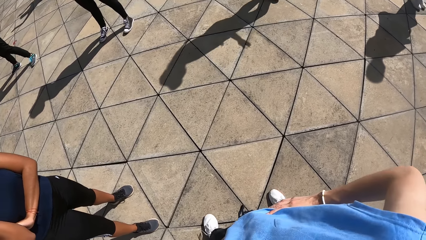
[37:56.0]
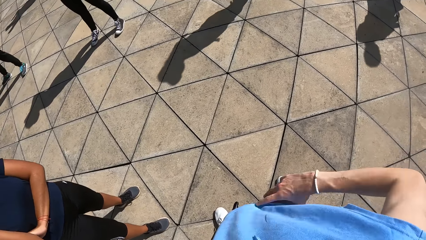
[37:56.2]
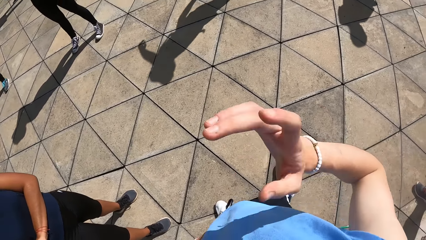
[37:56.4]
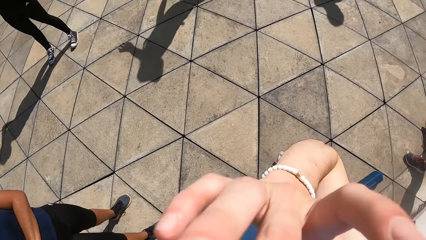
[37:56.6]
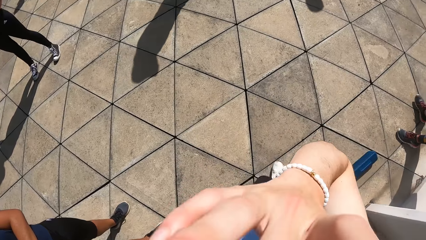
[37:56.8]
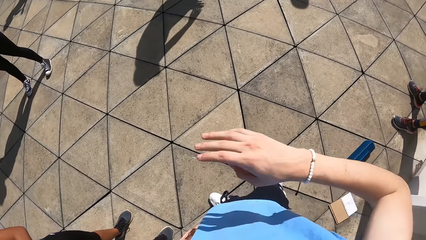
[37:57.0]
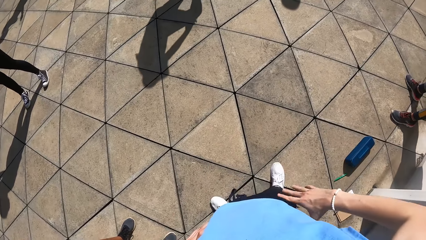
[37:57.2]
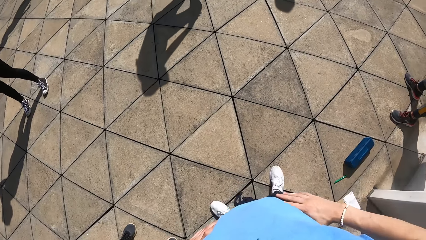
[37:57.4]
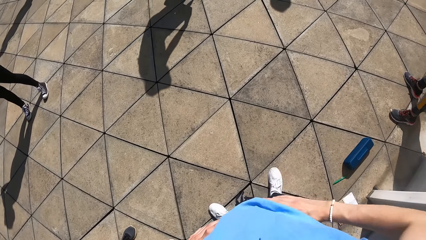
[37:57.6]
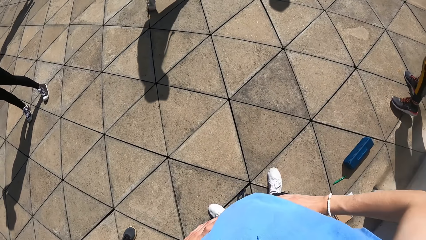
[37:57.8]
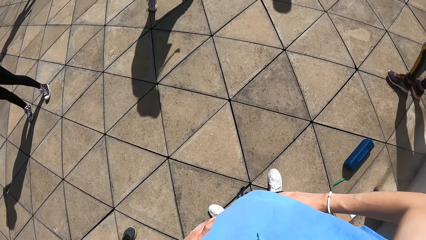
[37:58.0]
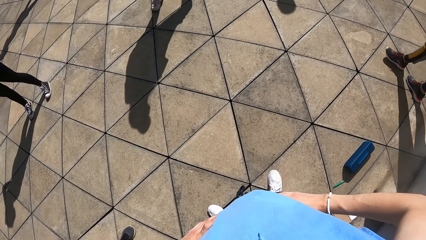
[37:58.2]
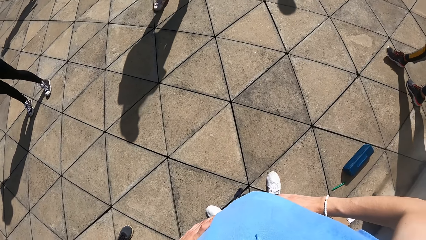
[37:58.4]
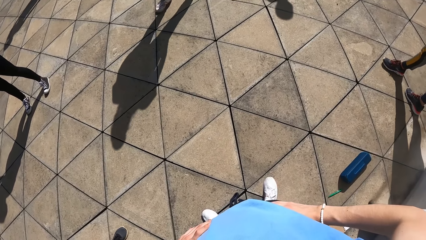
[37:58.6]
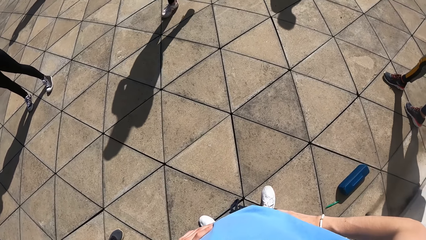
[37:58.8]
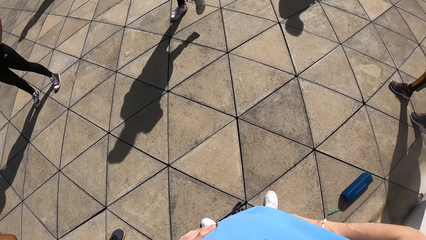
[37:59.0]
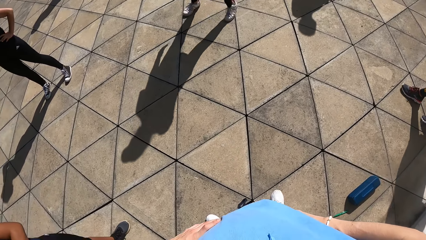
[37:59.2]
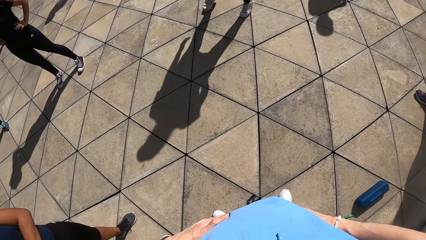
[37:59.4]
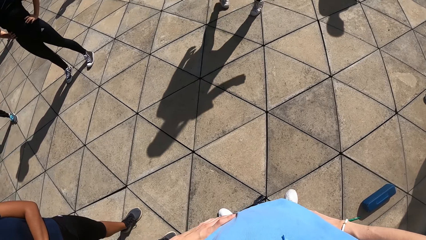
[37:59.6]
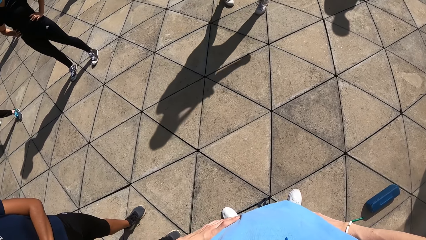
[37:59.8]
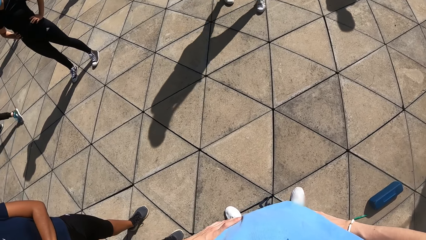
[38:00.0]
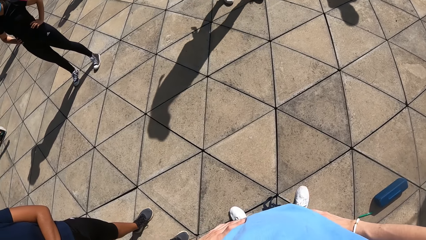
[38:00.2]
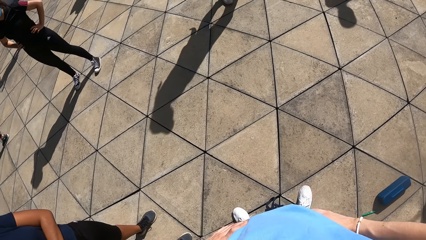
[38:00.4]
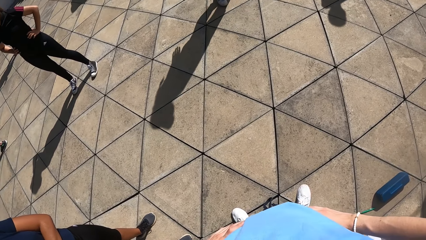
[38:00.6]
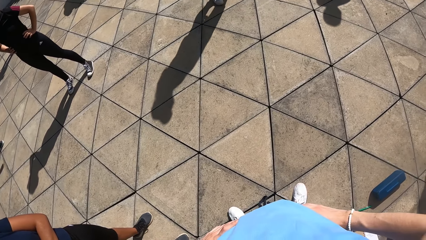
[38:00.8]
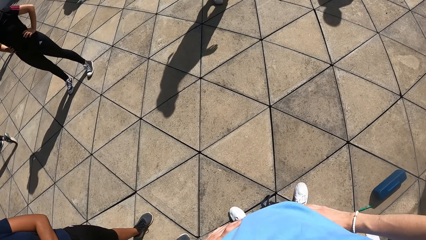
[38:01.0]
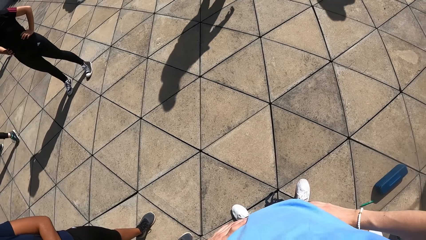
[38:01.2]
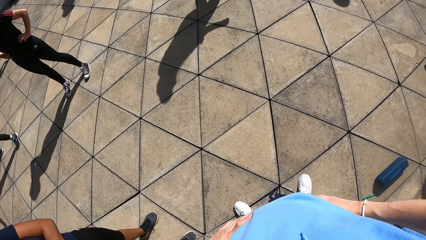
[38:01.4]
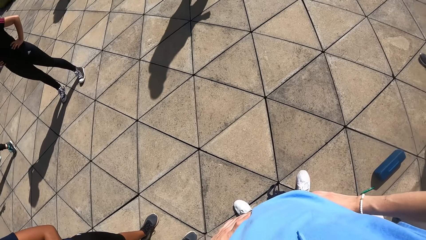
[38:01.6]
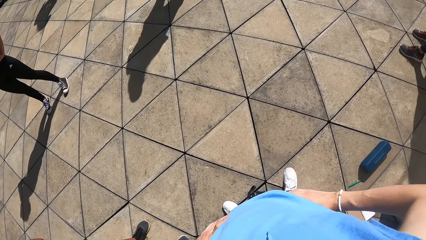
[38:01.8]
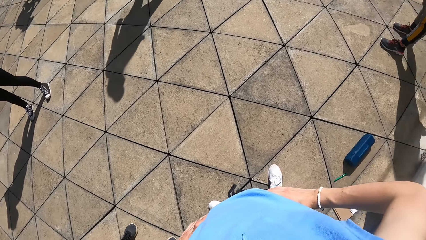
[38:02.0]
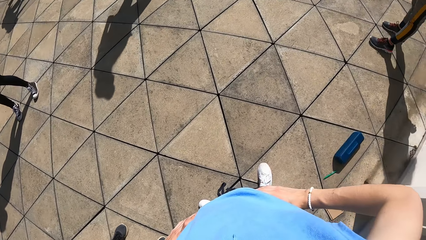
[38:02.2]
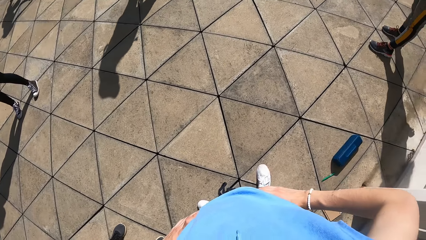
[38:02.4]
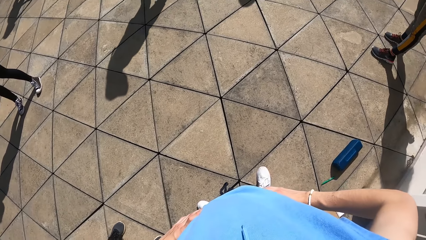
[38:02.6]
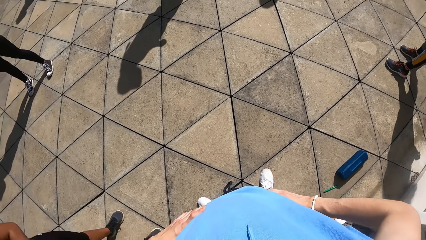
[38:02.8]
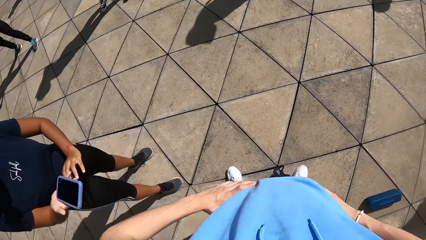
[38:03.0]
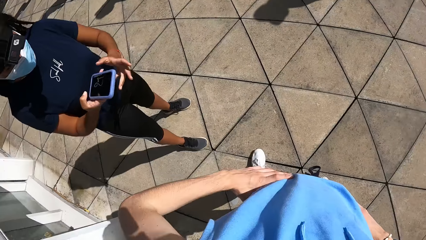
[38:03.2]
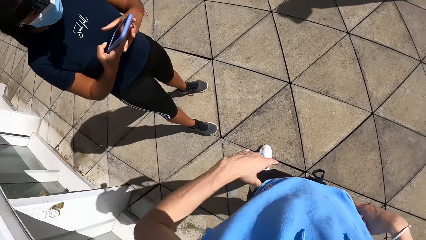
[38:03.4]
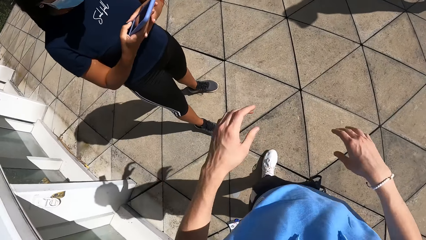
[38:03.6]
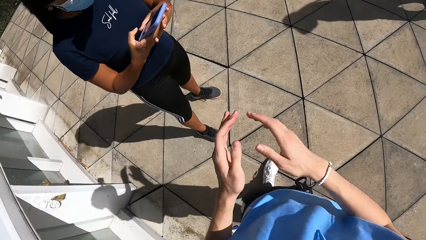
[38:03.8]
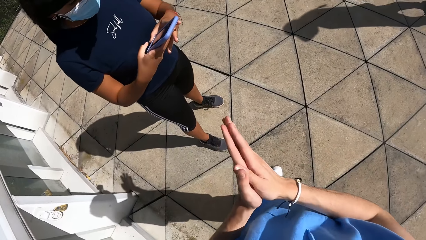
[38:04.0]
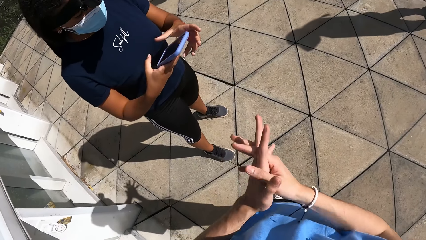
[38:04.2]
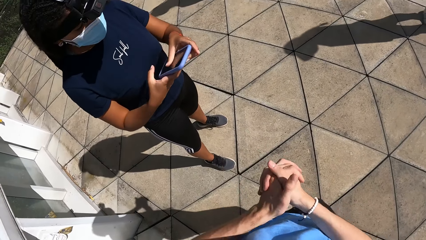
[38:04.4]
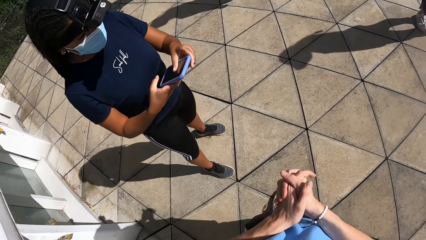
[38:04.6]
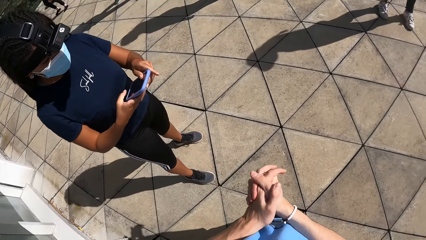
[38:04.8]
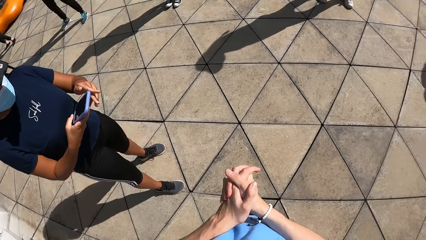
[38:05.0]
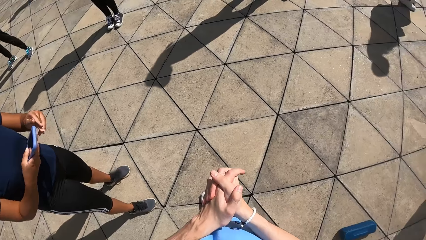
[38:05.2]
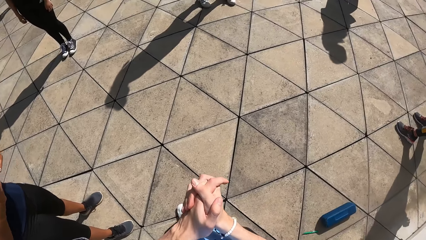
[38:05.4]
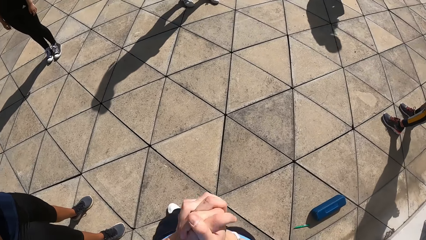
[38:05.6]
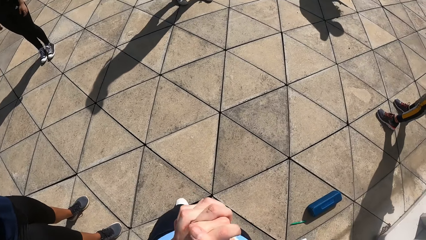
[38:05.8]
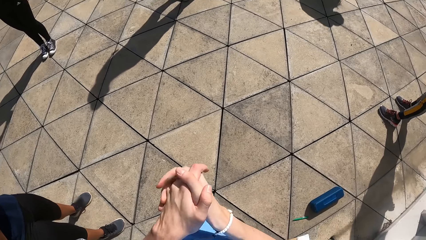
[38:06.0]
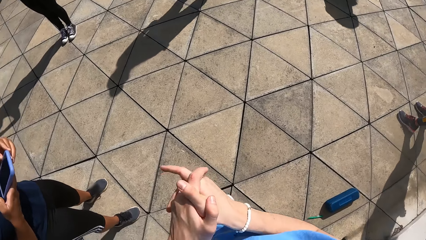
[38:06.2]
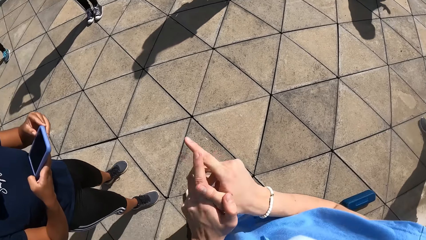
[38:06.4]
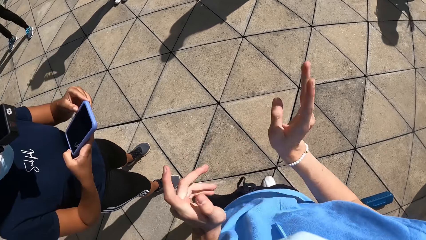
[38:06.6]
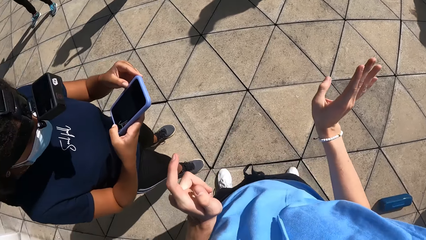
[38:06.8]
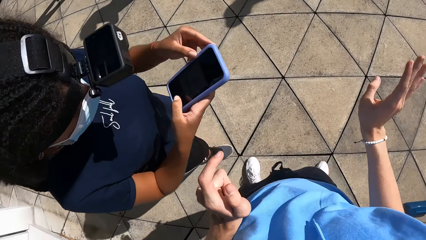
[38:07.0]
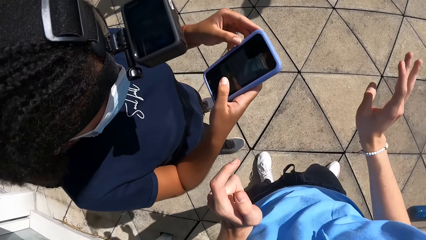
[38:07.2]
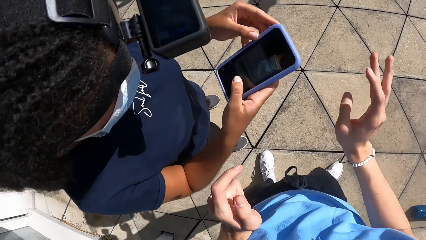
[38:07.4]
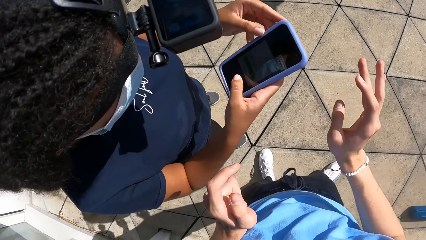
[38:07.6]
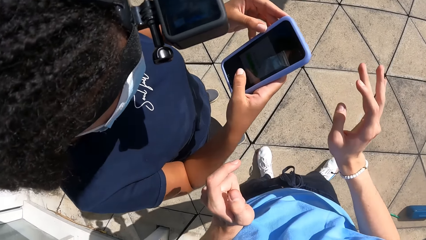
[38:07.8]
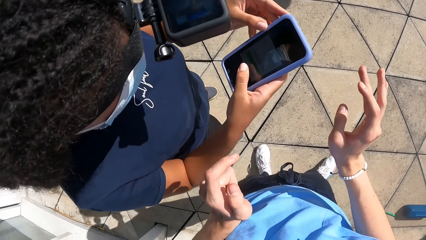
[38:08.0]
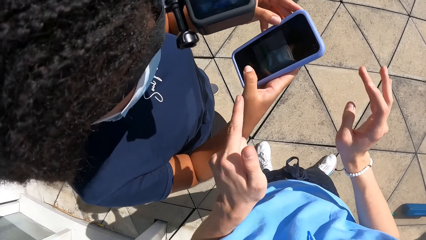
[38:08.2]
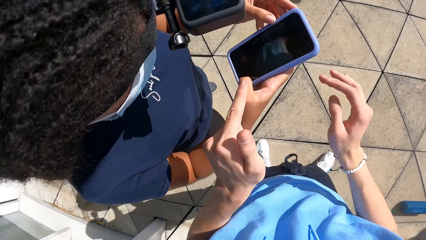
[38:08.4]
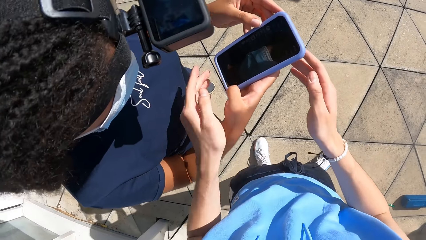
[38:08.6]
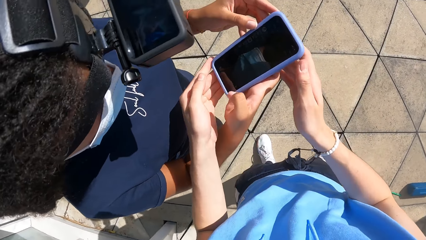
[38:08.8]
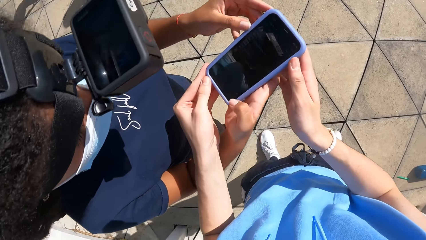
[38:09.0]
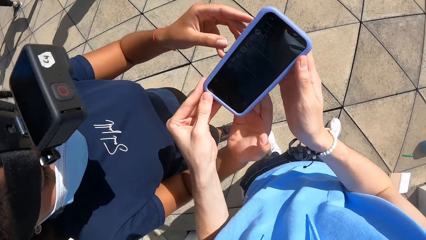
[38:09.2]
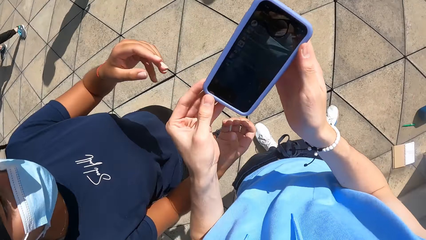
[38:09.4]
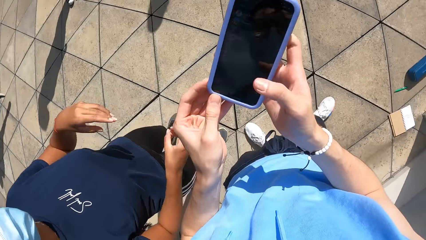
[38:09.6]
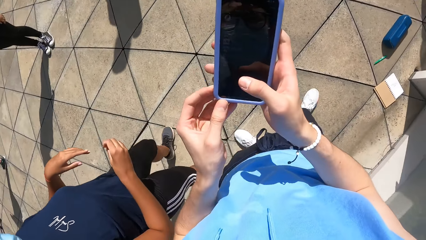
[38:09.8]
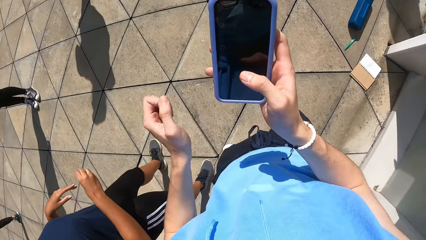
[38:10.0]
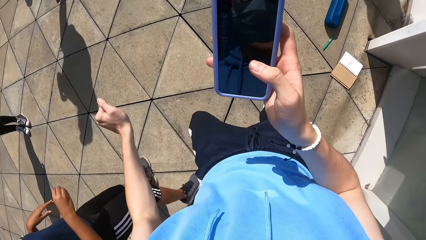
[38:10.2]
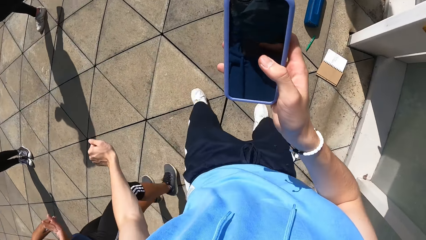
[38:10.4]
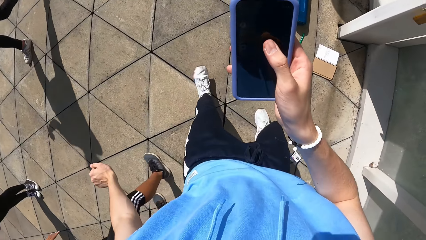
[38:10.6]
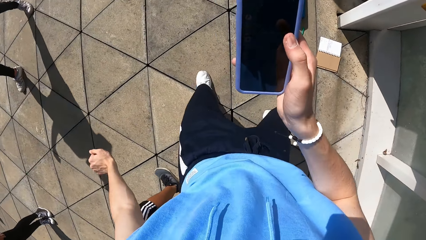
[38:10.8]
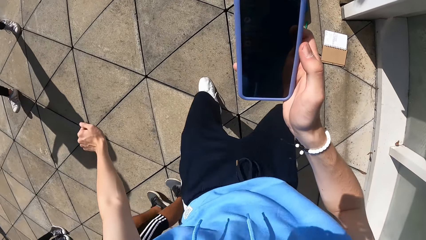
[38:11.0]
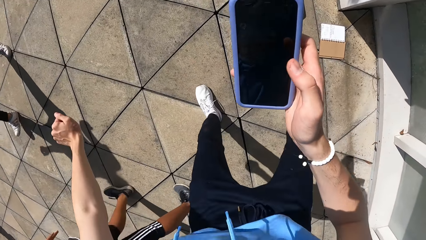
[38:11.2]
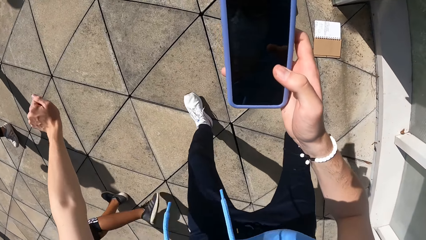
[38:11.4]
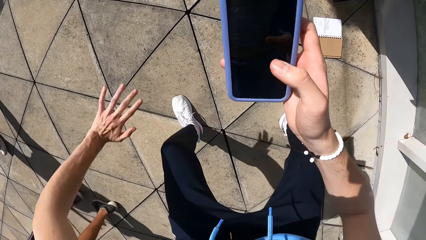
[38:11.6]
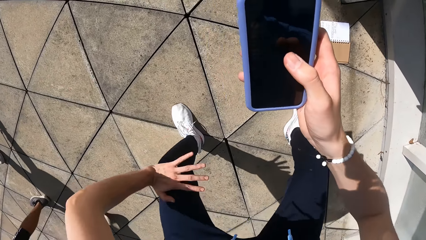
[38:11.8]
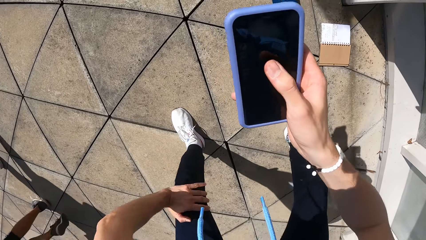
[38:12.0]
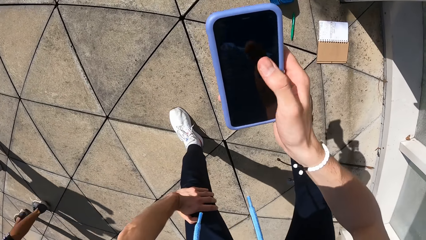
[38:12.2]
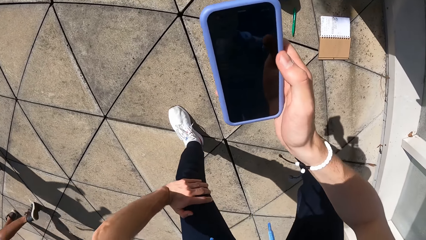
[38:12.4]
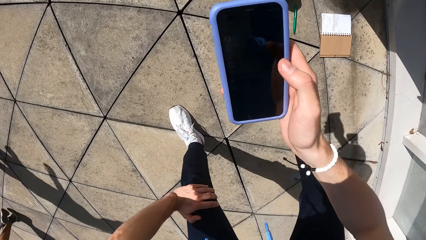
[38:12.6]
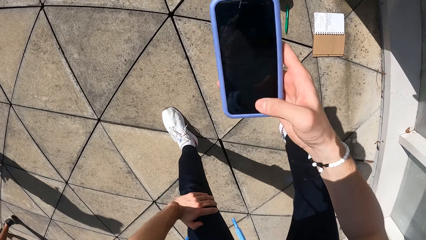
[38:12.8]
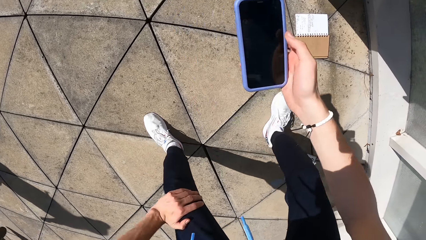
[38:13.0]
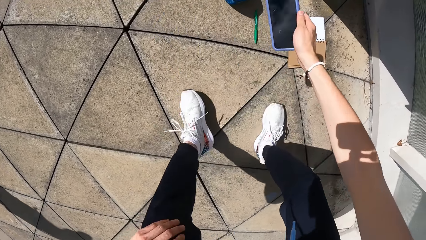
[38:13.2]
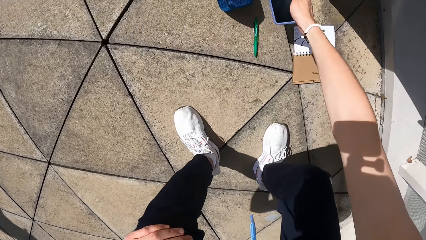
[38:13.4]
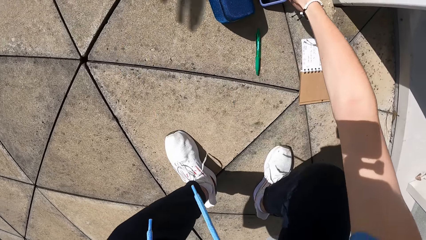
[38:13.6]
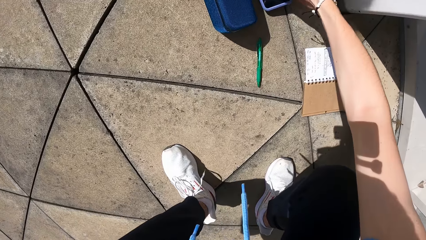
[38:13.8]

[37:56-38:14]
The camera wearer touches the face and places a hand on the waist. A lady walks at the compound. The camera wearer looks around. Another woman operates the phone with both hands. The camera wearer moves the hands, puts the hands together, looks around and separates the hands. He collects the phone from the woman with both hands. The woman walks at the compound. The camera wearer walks at the compound. He operates the phone with his right hand. He squats and places a hand on the knee.
